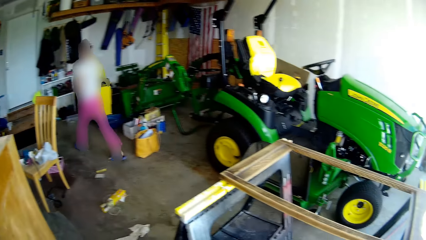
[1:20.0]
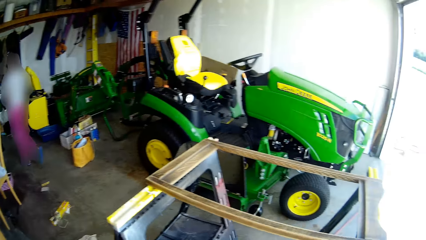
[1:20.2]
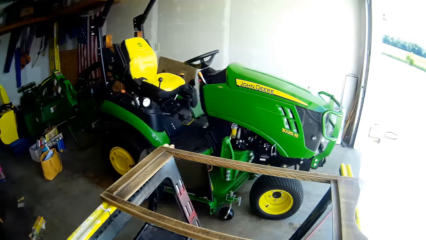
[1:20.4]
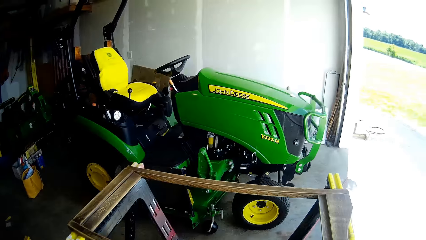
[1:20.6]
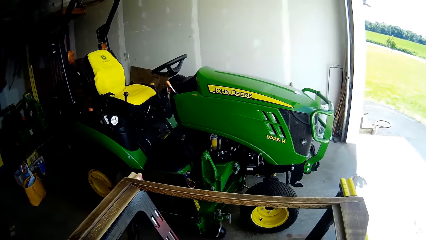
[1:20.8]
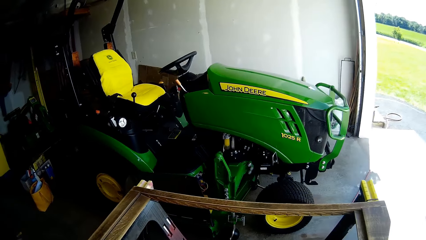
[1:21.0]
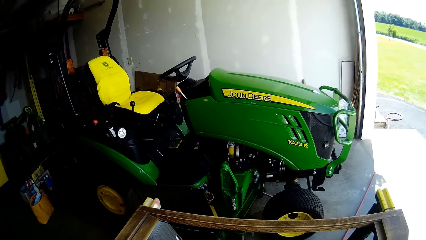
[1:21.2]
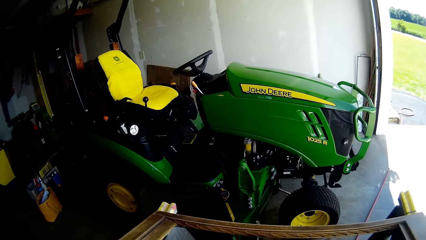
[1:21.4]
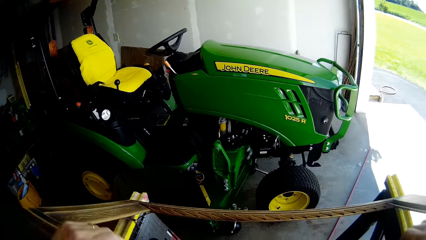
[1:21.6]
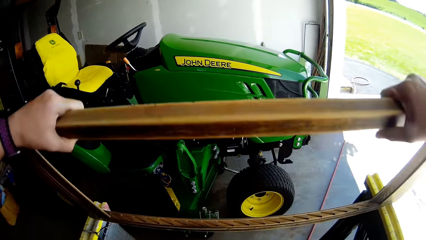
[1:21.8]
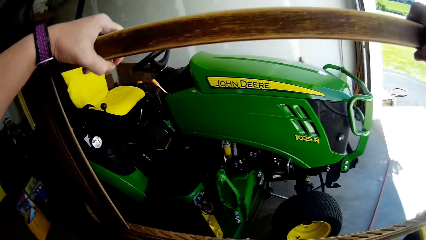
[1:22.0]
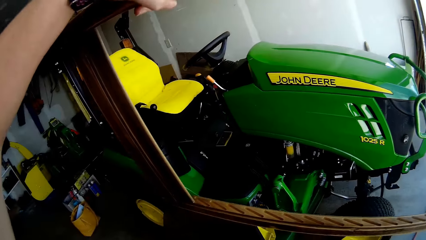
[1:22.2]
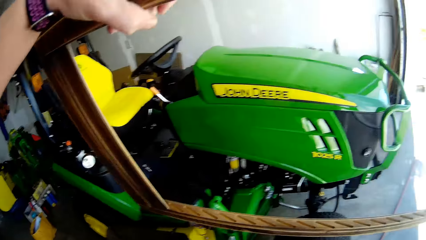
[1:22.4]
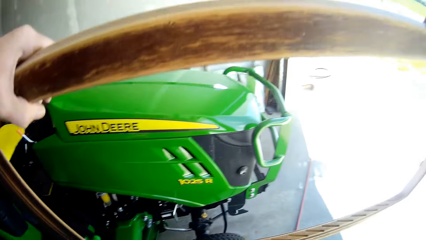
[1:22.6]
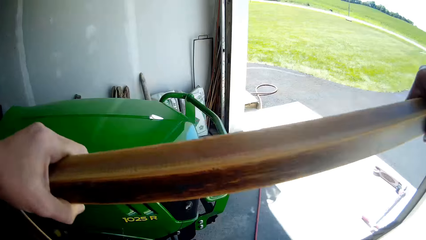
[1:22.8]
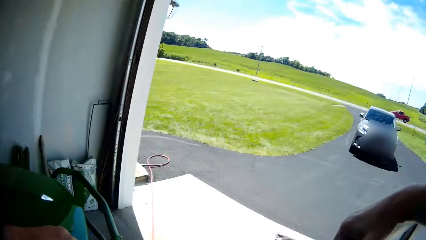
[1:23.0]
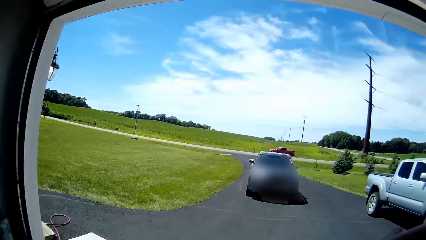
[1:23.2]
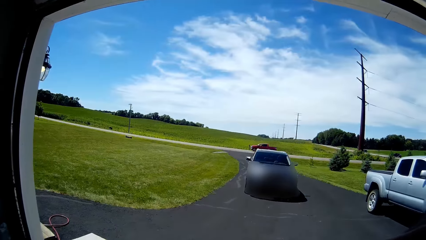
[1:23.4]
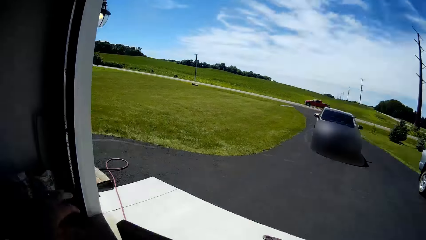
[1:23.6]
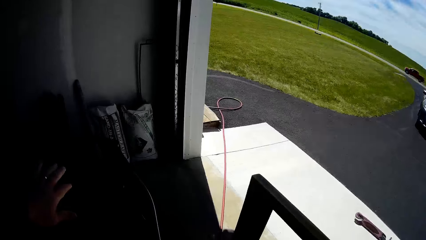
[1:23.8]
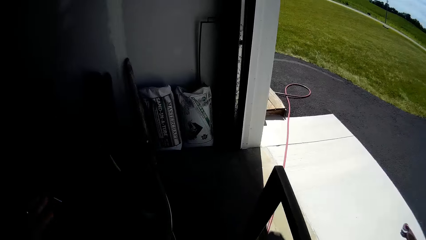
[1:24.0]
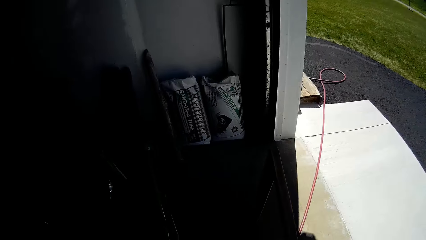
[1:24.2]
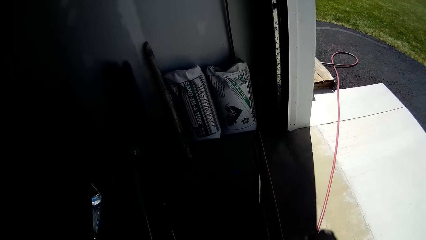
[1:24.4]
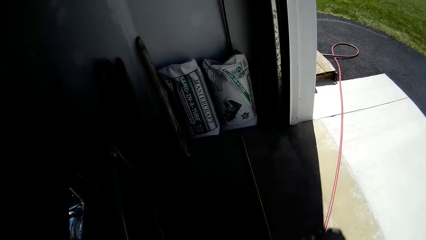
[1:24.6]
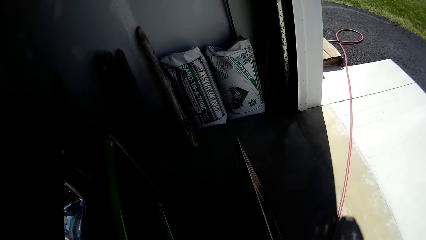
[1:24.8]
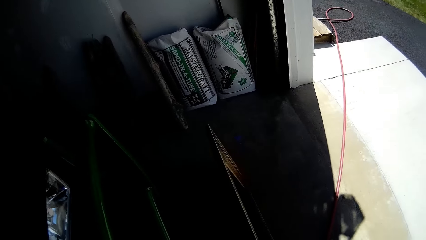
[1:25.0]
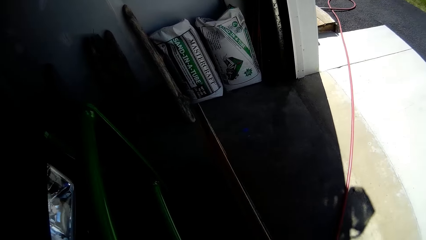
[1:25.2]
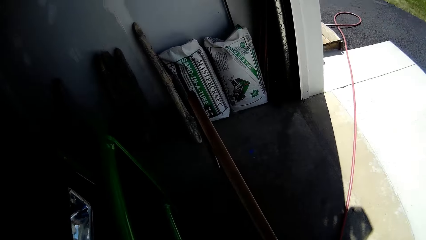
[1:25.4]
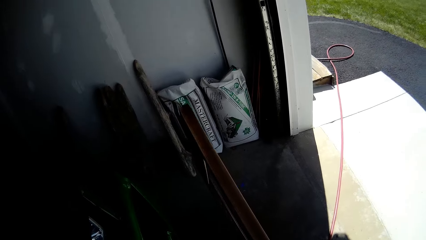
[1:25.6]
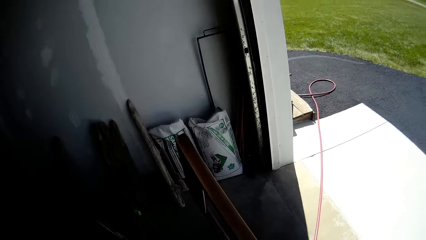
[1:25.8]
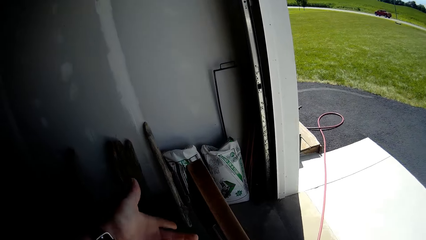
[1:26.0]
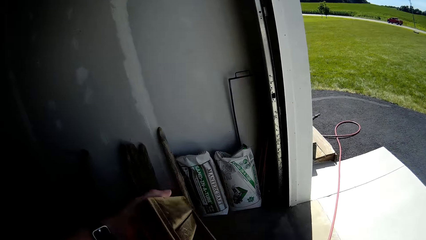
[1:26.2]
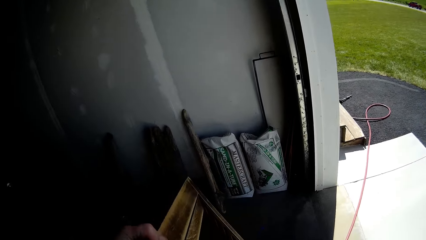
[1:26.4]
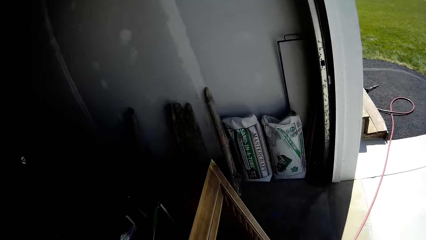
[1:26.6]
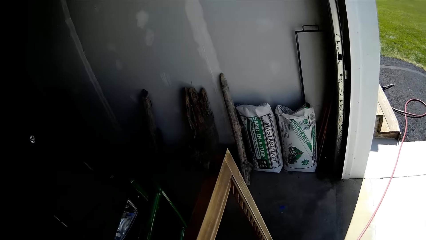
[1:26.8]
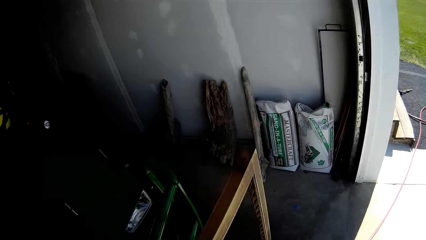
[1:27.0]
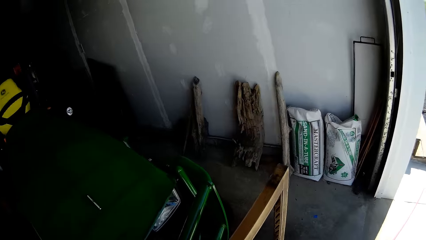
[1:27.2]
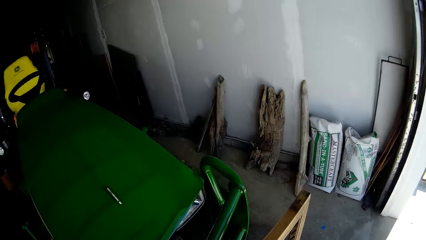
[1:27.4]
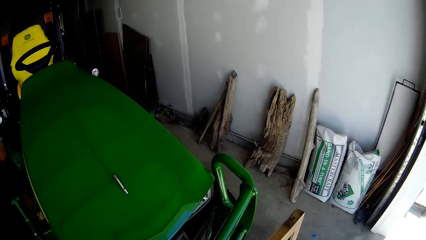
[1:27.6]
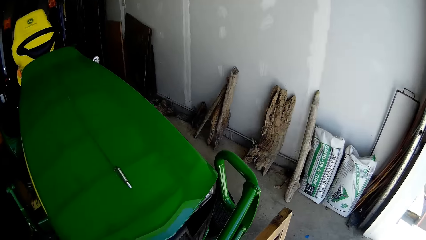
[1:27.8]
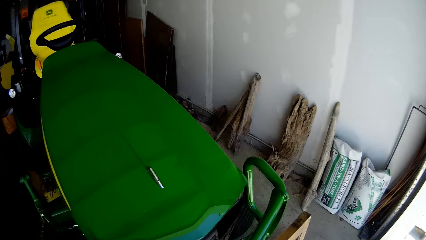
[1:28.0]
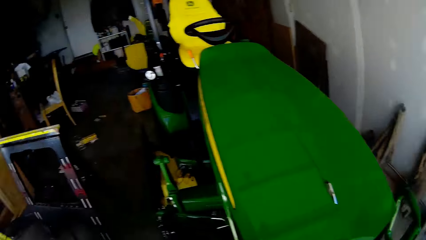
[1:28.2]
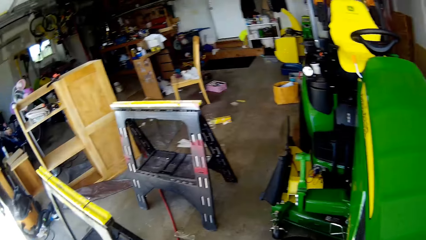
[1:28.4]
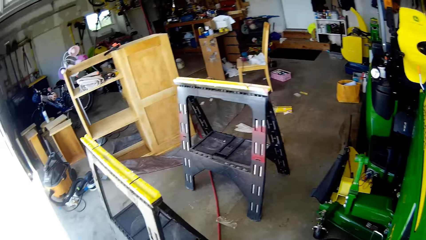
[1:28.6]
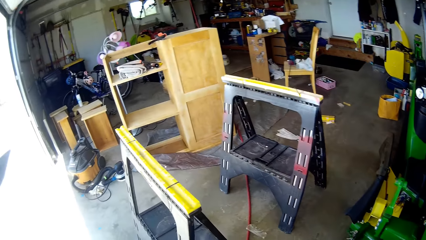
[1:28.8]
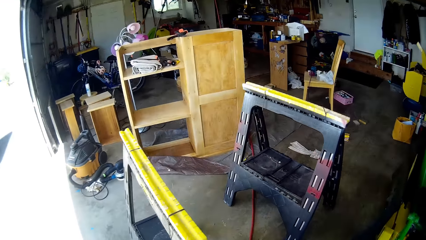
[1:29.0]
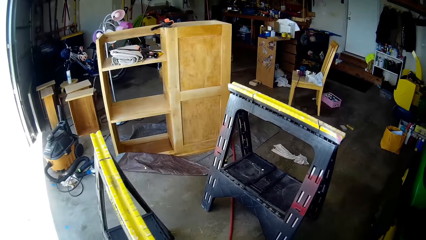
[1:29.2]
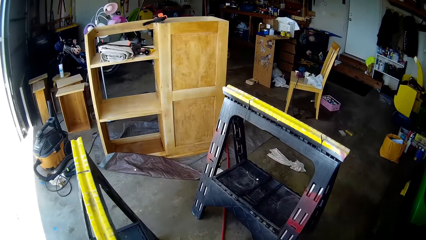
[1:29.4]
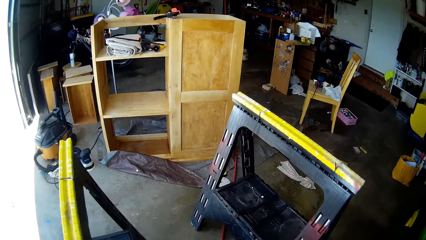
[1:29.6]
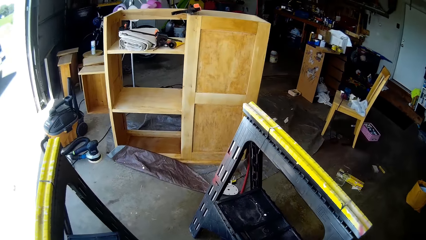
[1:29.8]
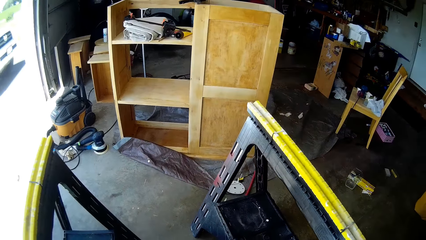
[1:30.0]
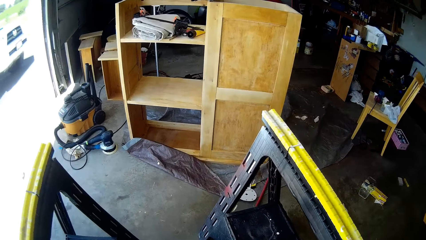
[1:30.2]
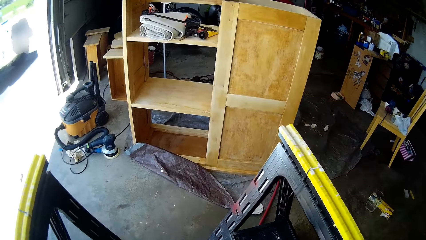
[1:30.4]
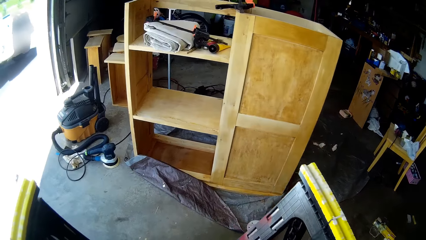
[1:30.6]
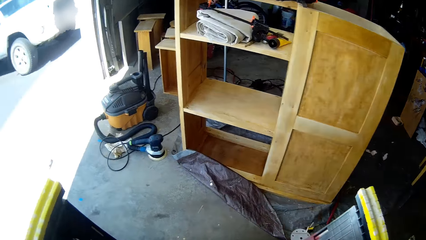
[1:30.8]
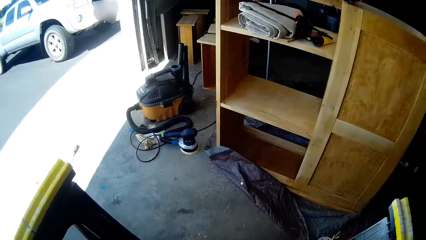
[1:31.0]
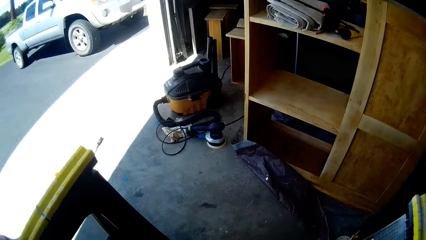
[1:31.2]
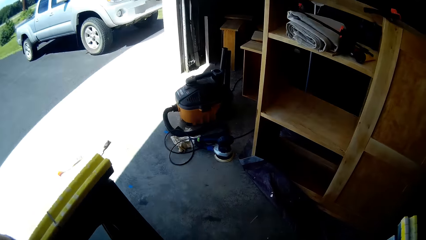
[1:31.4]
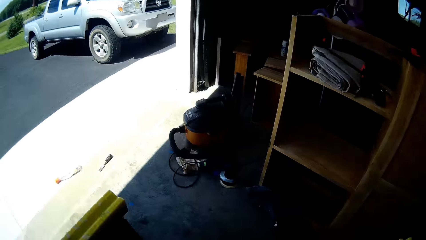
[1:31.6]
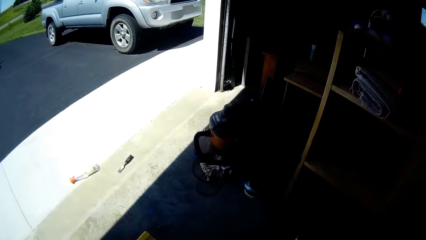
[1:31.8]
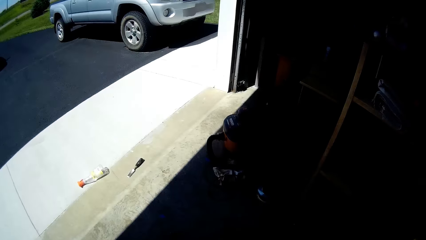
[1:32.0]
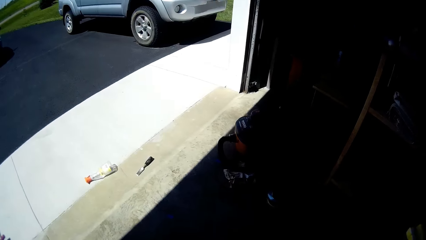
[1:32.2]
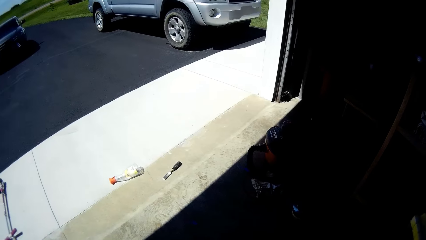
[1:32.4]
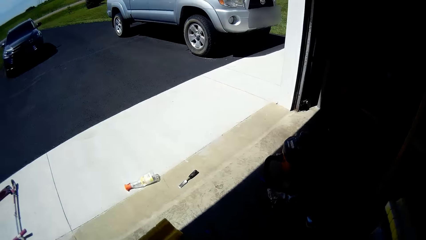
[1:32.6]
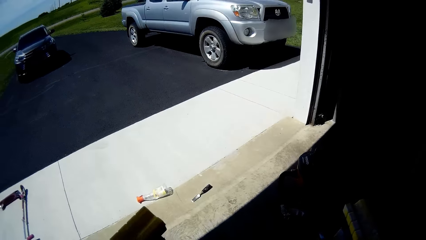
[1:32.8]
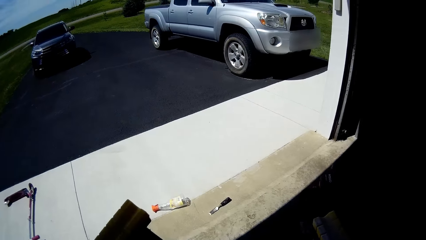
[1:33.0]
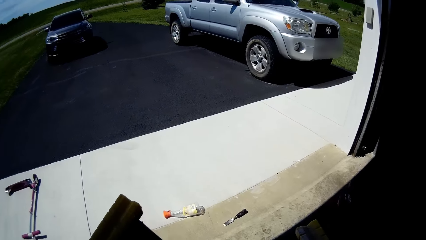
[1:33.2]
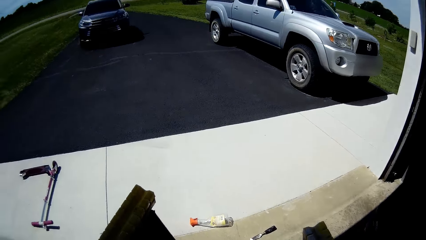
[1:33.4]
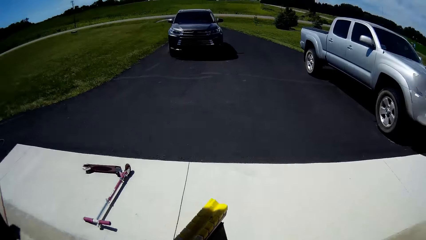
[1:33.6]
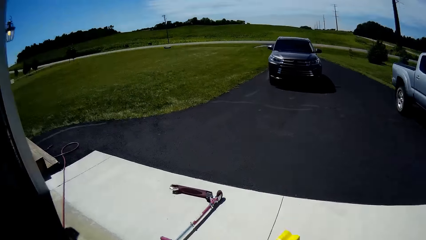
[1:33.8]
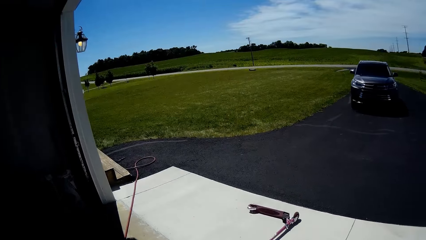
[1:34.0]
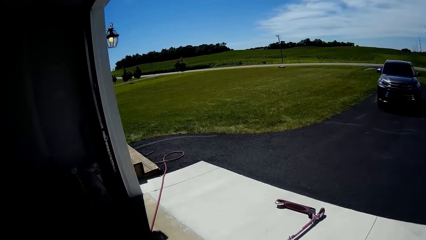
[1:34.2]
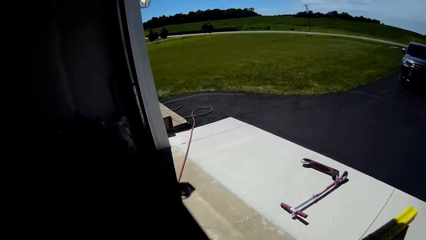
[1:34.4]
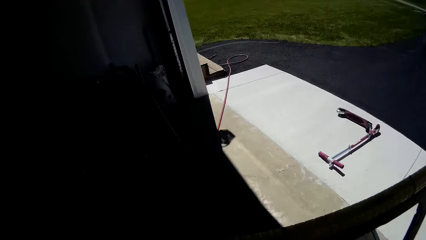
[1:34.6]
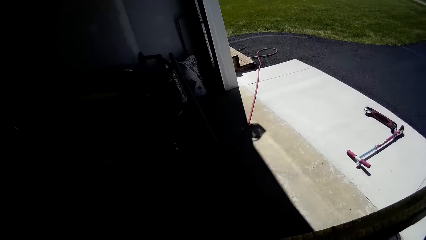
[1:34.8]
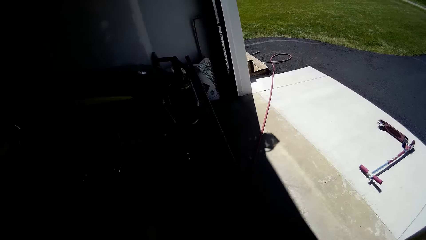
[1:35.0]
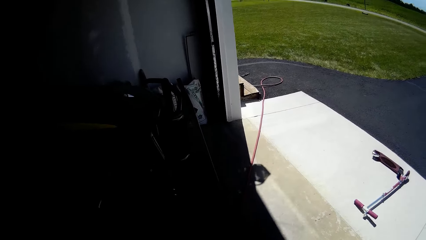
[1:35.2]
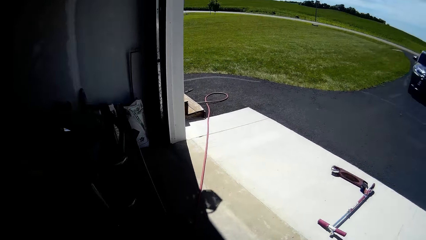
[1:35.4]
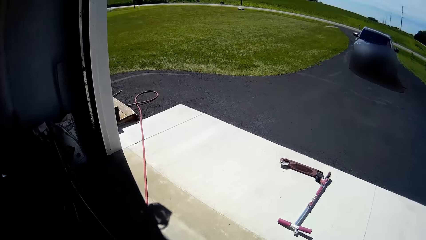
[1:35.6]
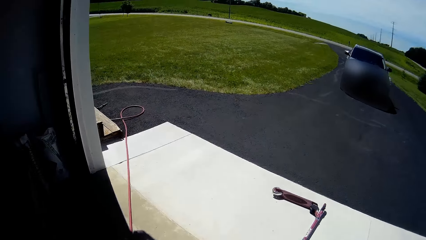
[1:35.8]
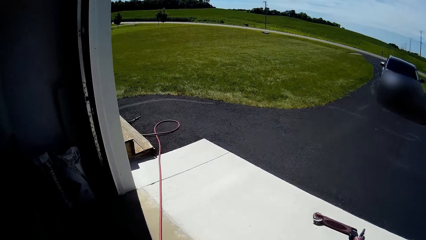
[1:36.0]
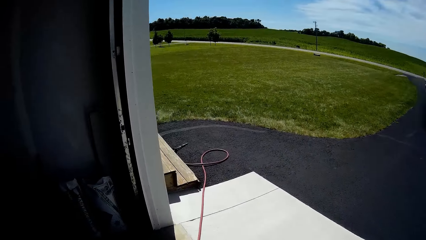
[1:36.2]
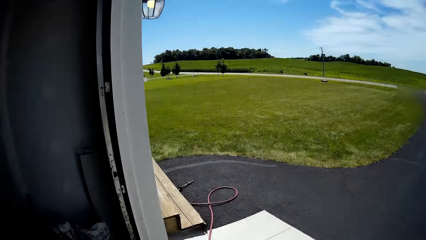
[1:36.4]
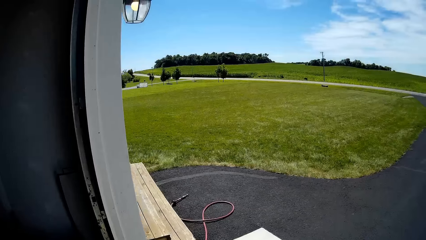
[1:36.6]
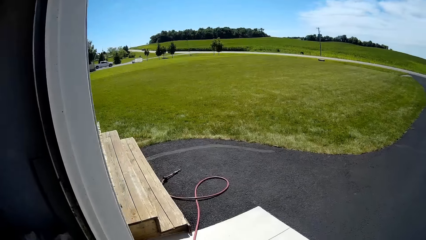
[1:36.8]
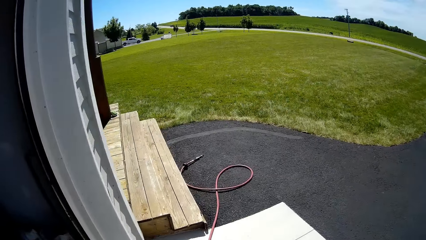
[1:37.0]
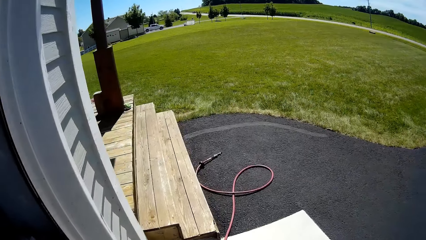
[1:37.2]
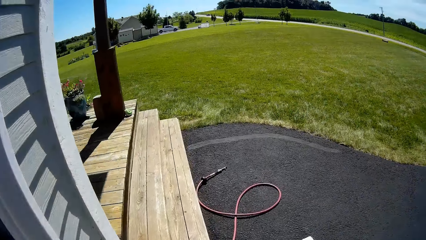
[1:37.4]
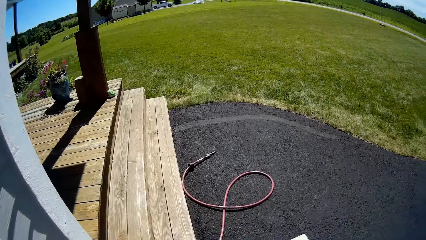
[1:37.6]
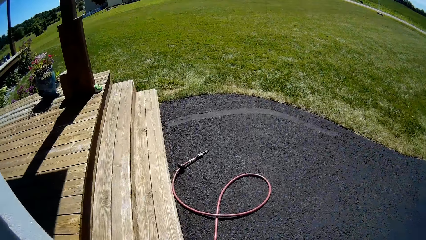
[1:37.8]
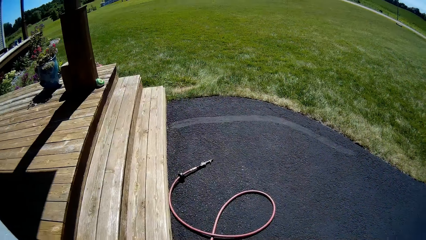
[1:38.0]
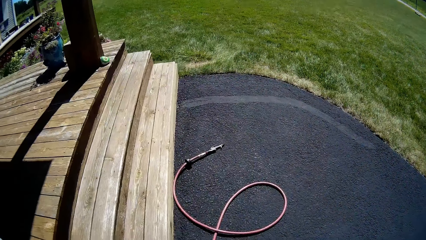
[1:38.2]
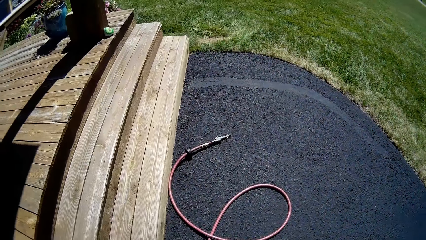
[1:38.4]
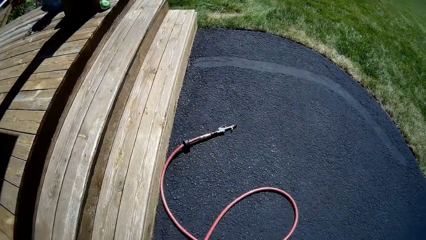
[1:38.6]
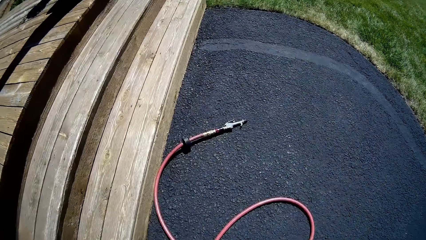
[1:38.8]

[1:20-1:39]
The camera wearer lifts up the wooden frame from two metal stands with her hands. She lowers the wooden frame to the floor with her hands. She turns the wooden frame with her hands. She lifts the wooden frame. She drops the wooden frame on the floor with her hands. She moves the two metal stands forward with her hands. She lifts a wooden stand. She moves towards a hose on the floor.
